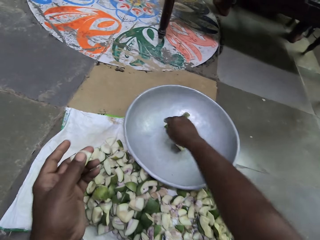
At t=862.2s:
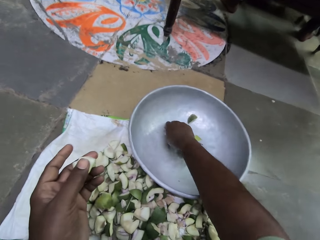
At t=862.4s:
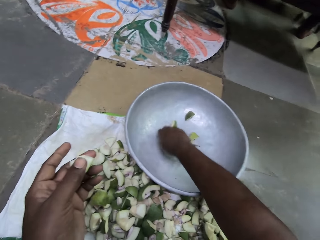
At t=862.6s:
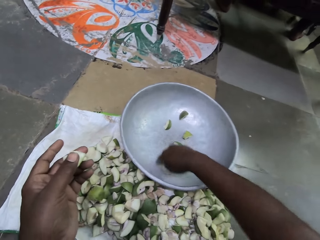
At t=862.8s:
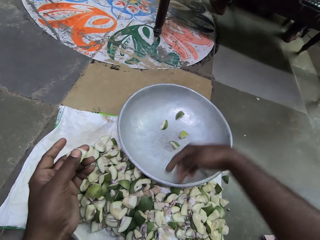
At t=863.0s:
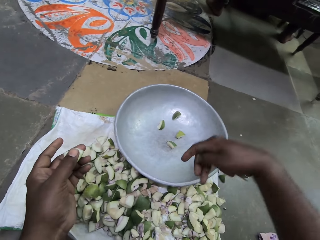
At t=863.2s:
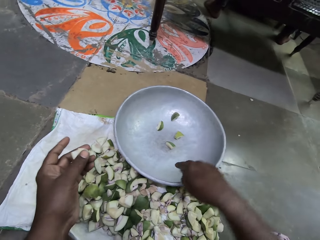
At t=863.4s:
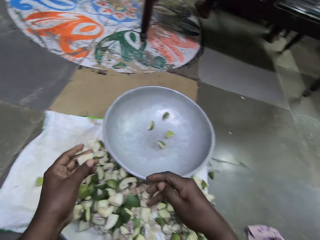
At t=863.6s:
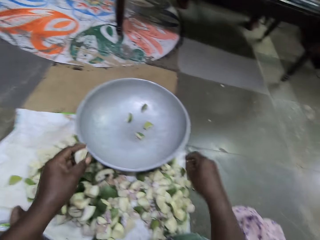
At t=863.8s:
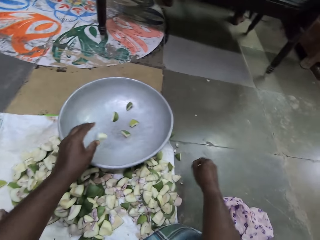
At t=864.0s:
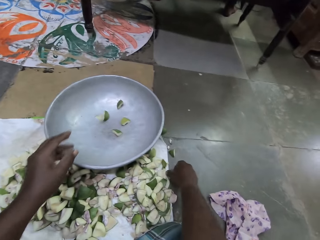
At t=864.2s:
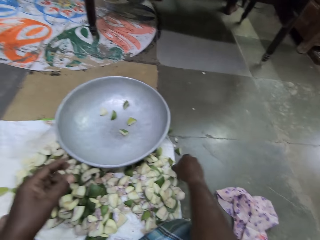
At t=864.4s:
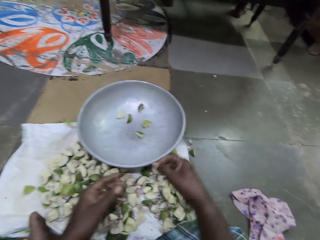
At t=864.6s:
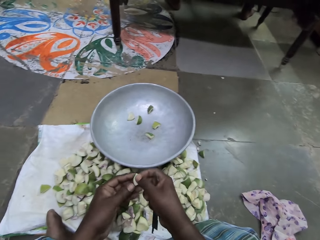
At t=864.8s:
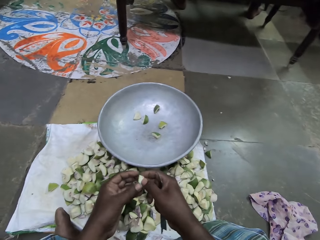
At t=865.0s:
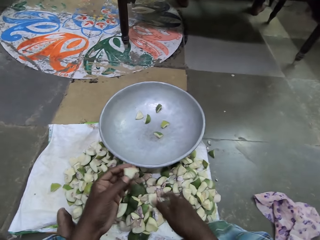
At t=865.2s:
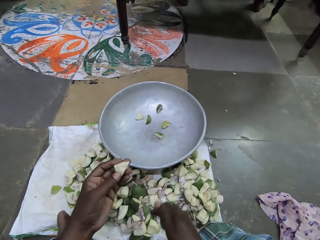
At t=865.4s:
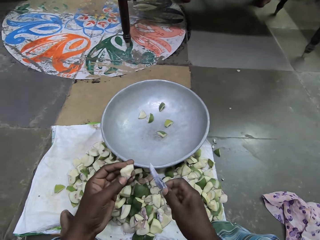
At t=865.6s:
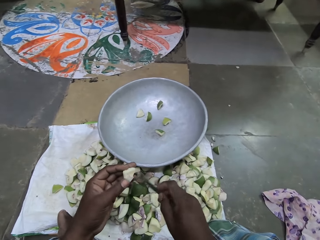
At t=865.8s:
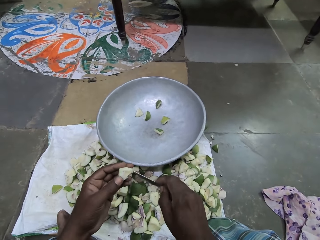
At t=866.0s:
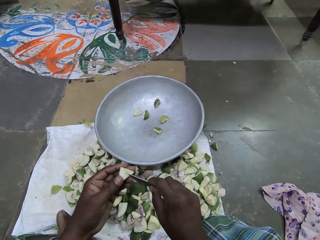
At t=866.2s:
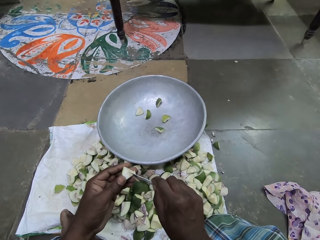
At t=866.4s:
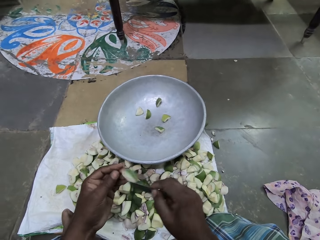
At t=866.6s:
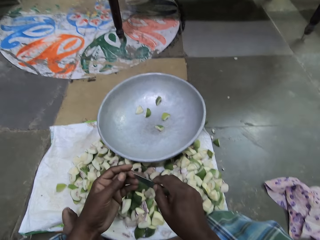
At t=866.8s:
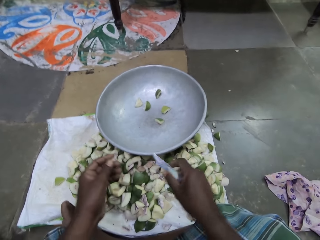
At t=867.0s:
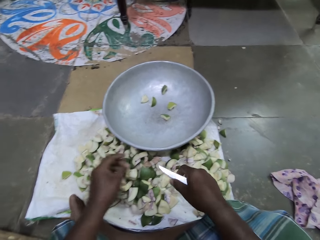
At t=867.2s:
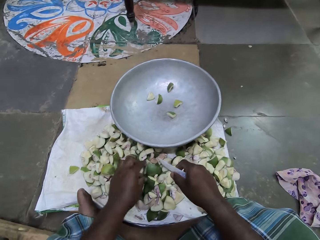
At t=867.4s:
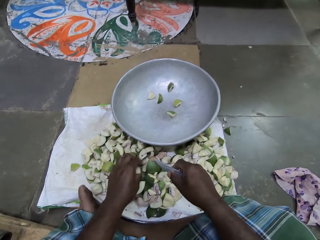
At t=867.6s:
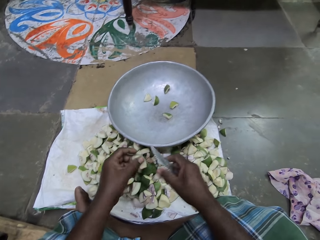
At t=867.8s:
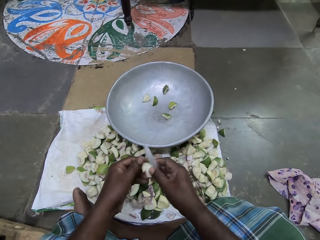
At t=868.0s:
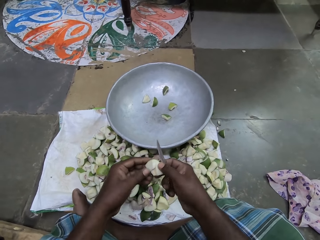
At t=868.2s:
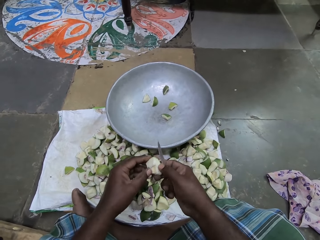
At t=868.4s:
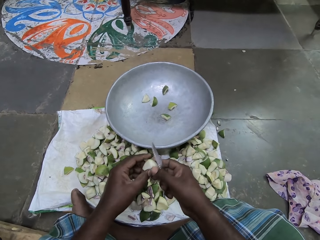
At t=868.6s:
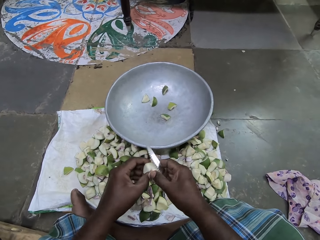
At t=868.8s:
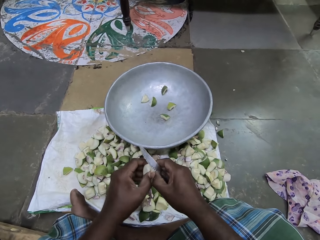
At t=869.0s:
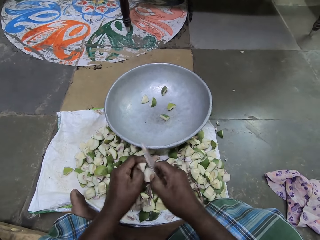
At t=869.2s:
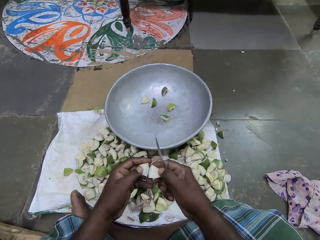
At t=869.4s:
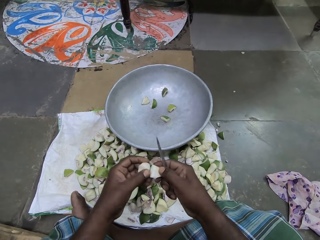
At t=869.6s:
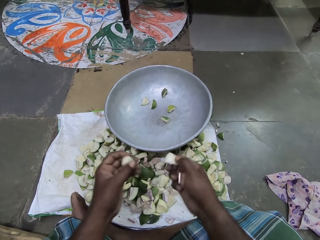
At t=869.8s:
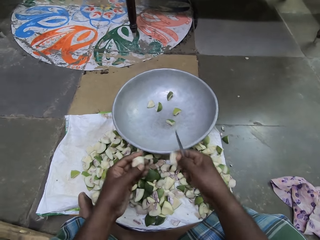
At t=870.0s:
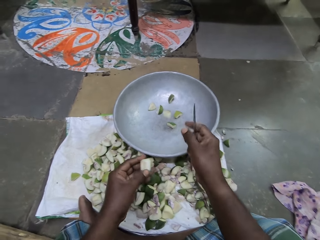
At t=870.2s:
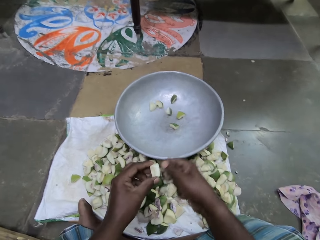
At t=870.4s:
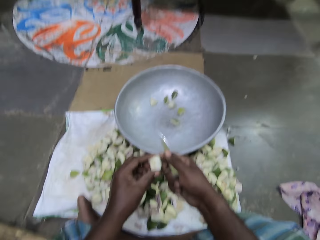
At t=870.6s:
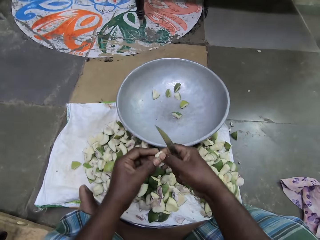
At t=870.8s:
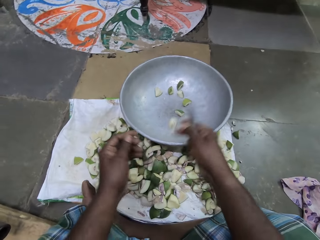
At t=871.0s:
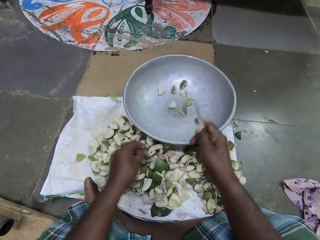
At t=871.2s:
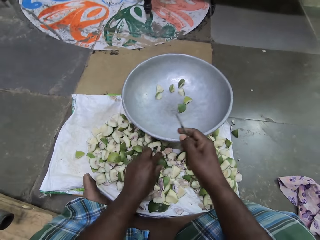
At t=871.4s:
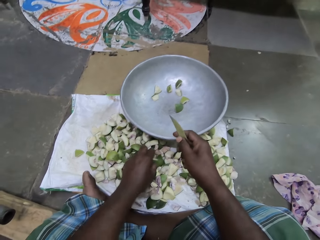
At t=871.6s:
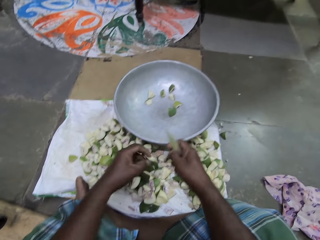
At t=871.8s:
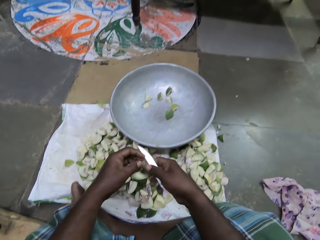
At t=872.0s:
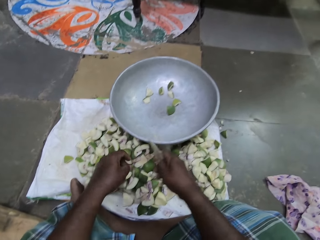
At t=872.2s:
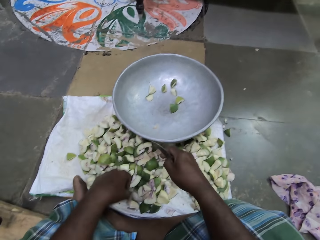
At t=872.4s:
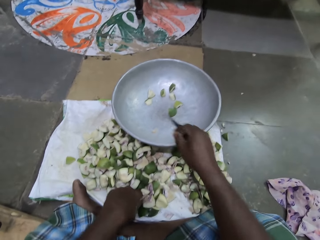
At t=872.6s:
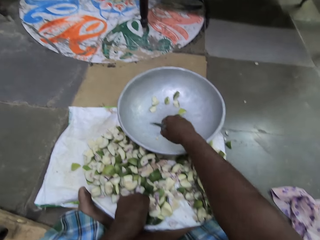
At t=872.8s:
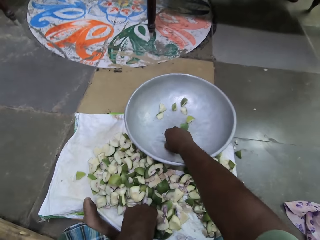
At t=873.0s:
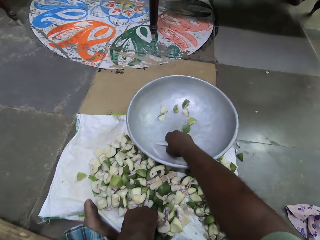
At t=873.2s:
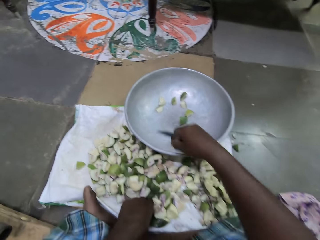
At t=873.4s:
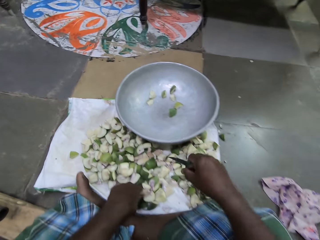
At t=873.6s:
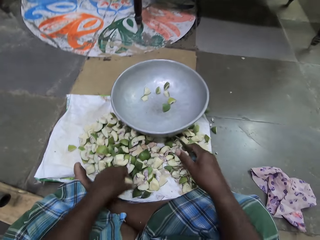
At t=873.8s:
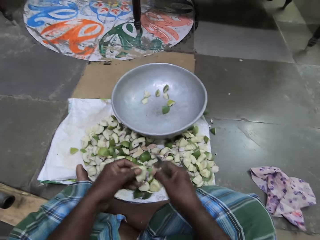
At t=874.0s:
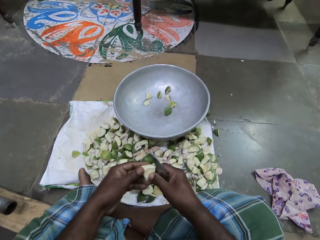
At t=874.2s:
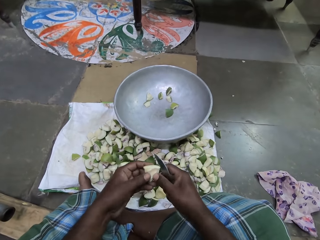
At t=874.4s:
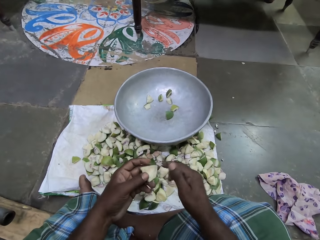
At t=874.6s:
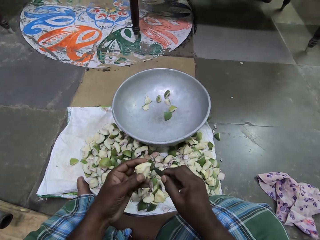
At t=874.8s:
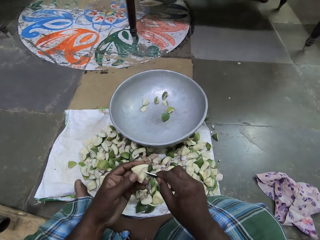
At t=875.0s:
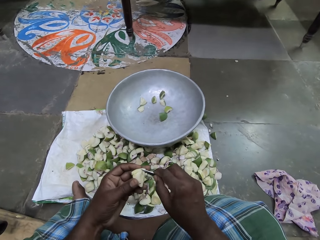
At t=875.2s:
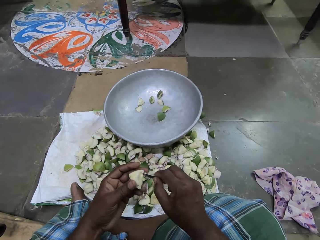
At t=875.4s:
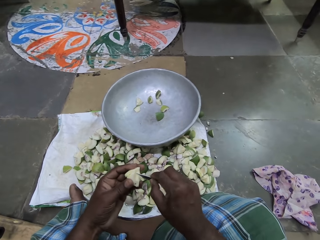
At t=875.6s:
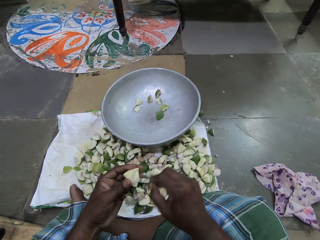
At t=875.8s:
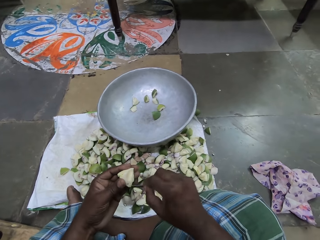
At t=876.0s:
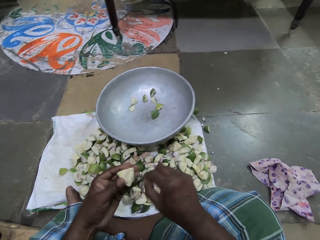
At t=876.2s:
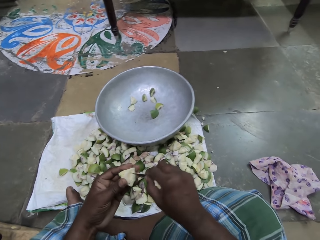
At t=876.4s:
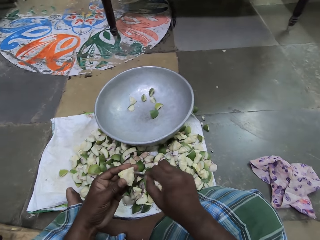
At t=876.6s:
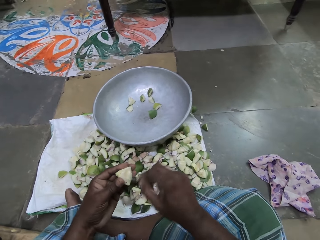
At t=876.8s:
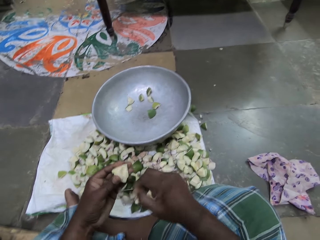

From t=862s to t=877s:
The camera wearer drops the piece of apple in her left hand into the pan on the sack. She picks a piece of apple from the sack on the floor with her right hand. She passes the piece of apple in her right hand to her left hand. She scrapes the piece of apple in her left hand with the knife in her right hand. She drops the piece of apple in her left hand on the sack on the floor. She picks a piece of apple from the sack on the floor with her left hand. She holds the piece of apple with her hands. She cuts the piece of apple into two with her hands. She drops a piece of apple in her right hand into the pan on the sack. She passes a piece of apple in her left hand to her right hand. She drops the piece of apple in her right hand into the pan on the sack. She picks a piece of apple from the sack on the floor with her left hand. She drops the piece of apple in her left hand on the sack. She picks the piece of apple from the sack on the floor with her left hand. She removes dirt from the pan on the sack with her right hand. She drops something. She holds the piece of apple in her hands. She removes her right hand from the piece of apple in her hands. She scrapes the piece of apple in her left hand with the knife in her right hand.

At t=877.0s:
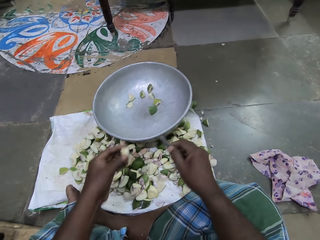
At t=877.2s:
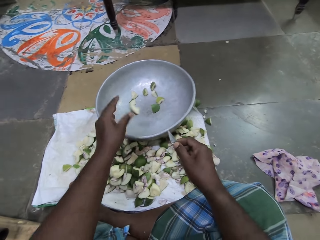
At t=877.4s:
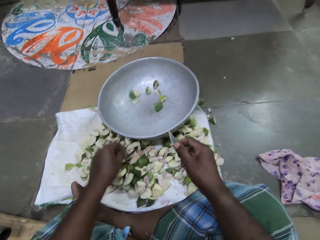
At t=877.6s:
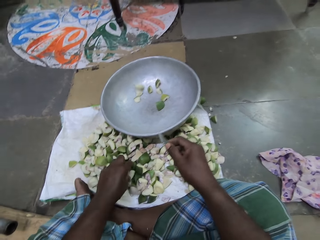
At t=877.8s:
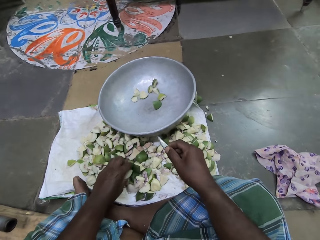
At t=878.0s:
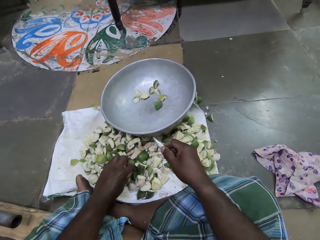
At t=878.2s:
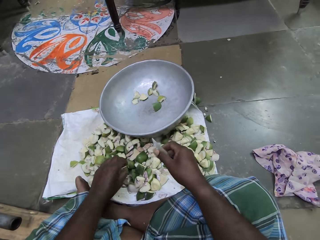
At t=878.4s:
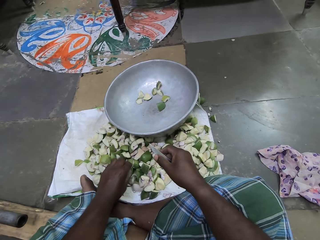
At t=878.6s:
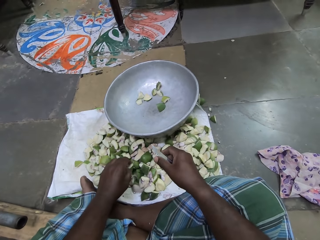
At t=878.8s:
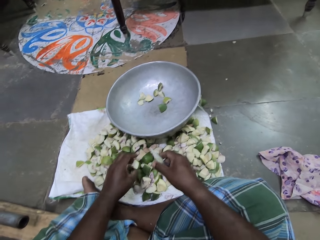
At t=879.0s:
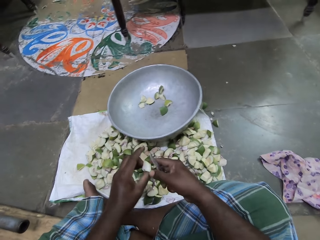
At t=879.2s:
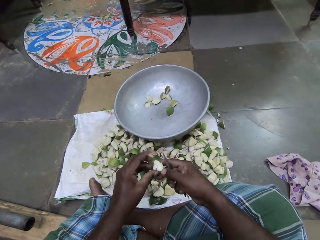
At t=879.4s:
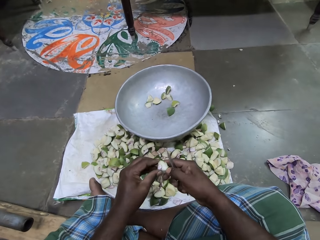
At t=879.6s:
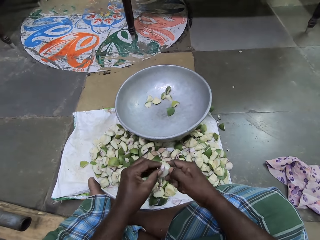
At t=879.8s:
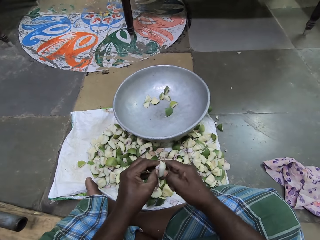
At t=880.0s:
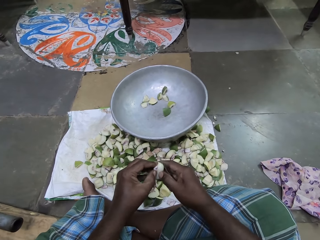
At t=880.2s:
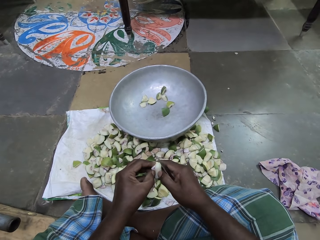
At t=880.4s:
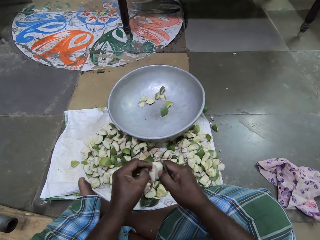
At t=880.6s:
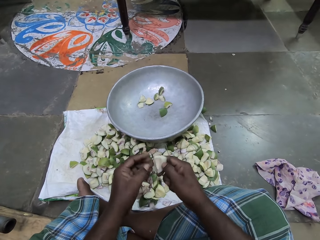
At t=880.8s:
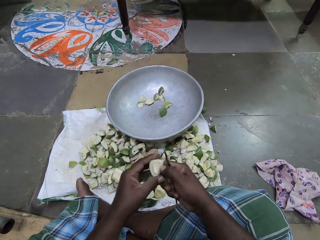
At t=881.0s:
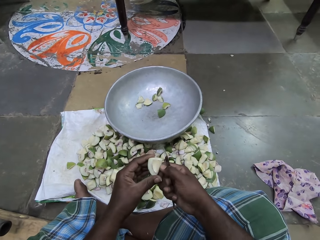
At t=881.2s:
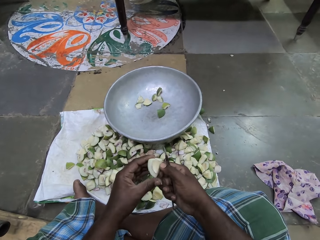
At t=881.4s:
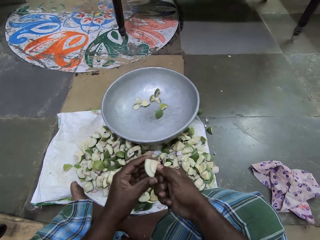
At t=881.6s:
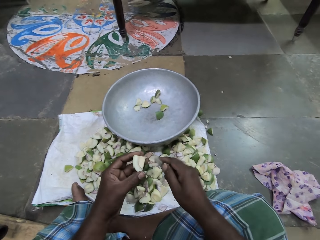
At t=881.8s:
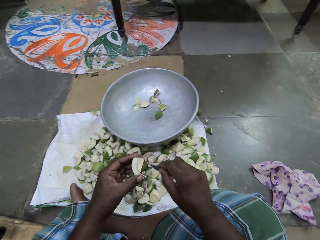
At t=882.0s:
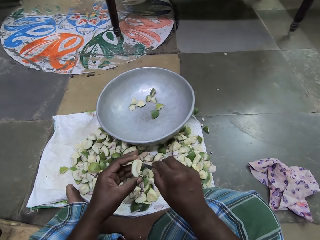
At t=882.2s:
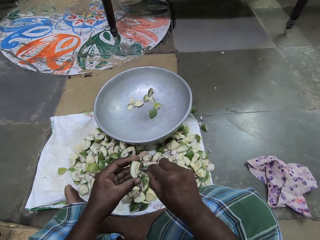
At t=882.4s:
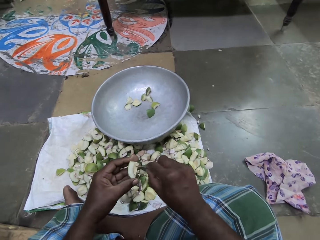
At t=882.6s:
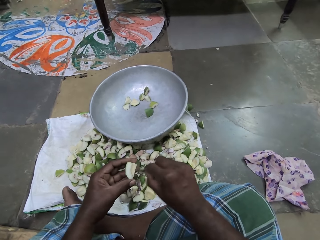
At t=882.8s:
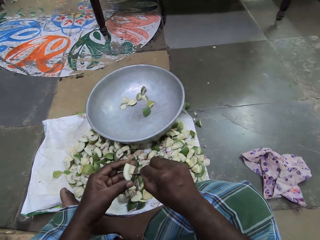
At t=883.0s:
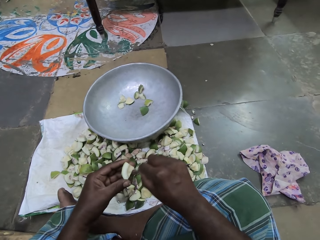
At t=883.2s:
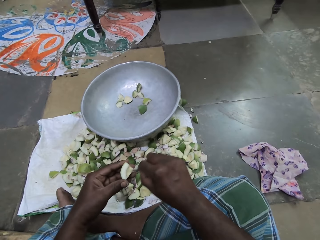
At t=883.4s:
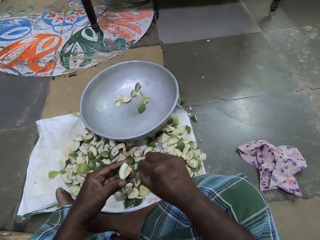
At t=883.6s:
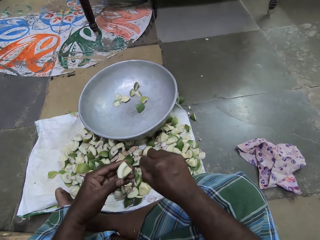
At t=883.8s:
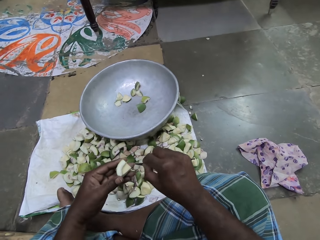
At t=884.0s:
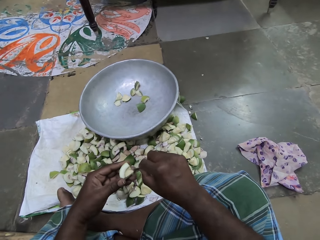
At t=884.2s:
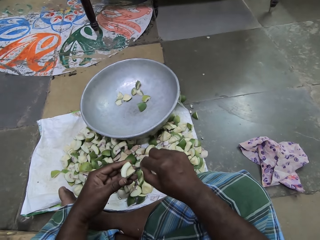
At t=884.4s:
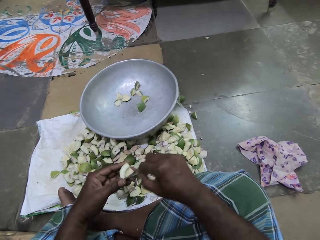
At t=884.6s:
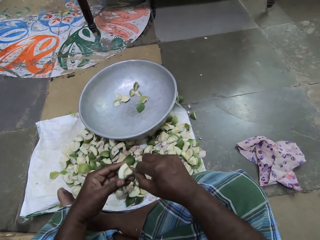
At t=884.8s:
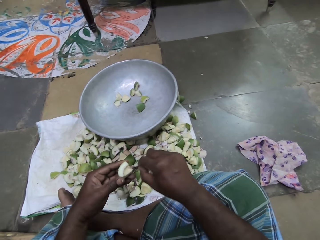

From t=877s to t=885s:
The camera wearer drops the piece of apple in her left hand into the pan on the sack. She picks a piece of apple from the sack on the floor with her left hand. She holds the piece of apple in her hands. She cuts something. She removes a seed from the piece of apple in her hands with her left hand. She passes the piece of apple in her right hand to her left hand. She scrapes the piece of apple in her left hand with the knife in her right hand.
